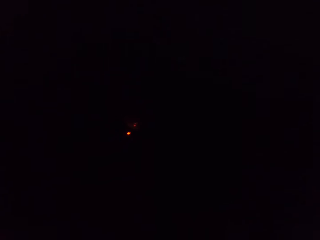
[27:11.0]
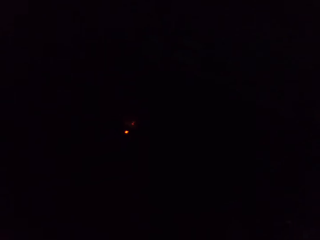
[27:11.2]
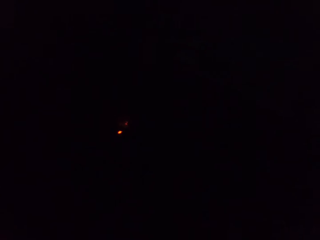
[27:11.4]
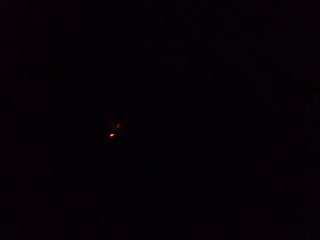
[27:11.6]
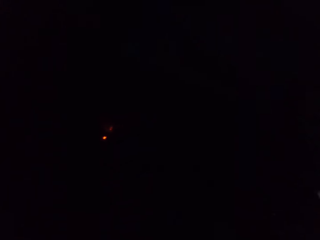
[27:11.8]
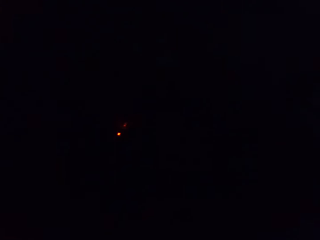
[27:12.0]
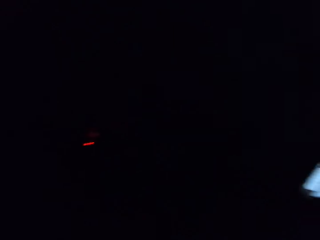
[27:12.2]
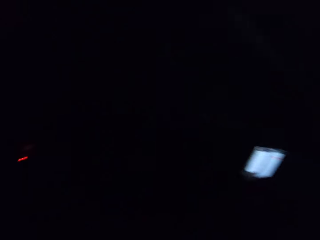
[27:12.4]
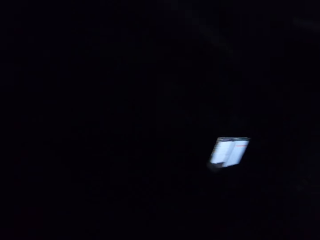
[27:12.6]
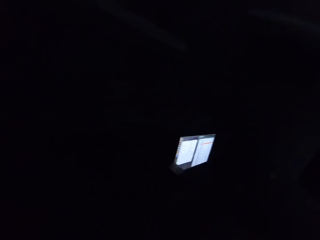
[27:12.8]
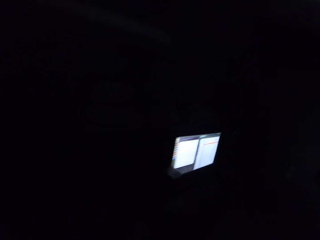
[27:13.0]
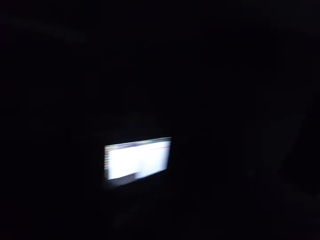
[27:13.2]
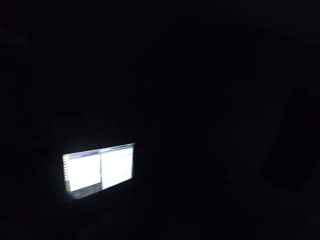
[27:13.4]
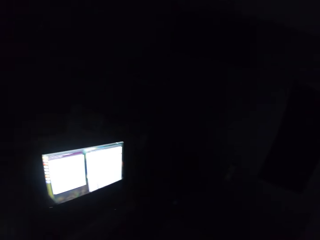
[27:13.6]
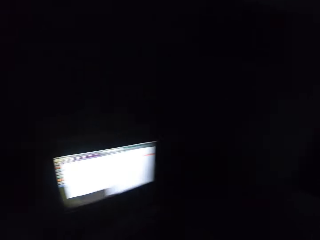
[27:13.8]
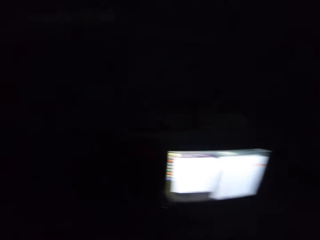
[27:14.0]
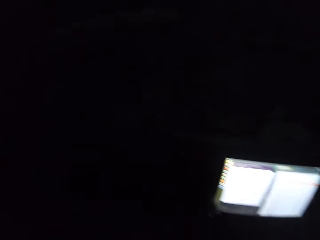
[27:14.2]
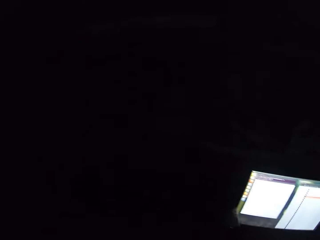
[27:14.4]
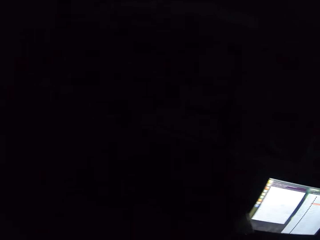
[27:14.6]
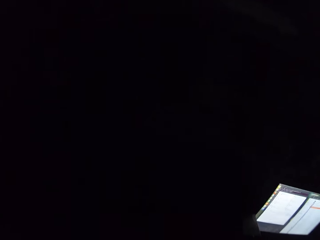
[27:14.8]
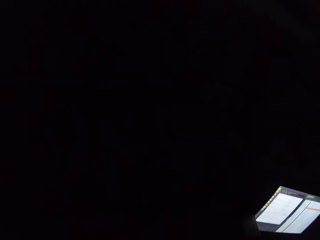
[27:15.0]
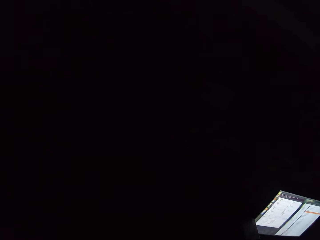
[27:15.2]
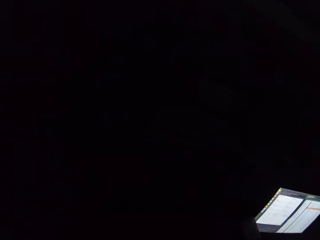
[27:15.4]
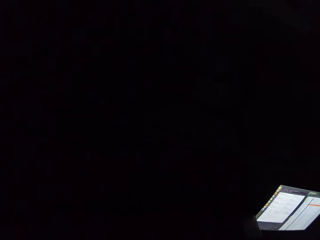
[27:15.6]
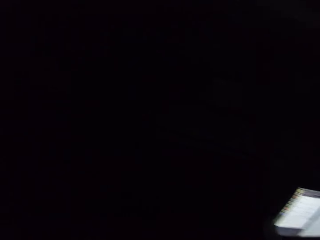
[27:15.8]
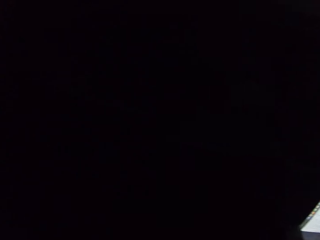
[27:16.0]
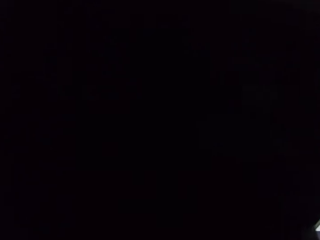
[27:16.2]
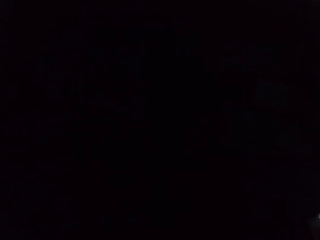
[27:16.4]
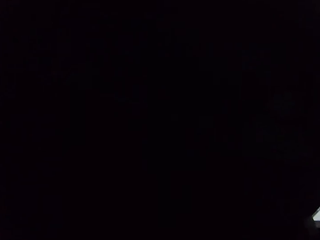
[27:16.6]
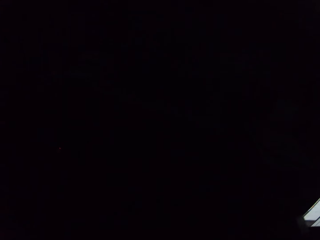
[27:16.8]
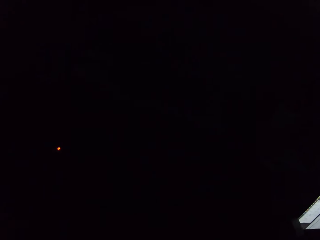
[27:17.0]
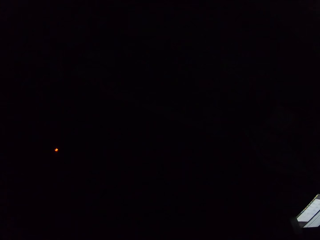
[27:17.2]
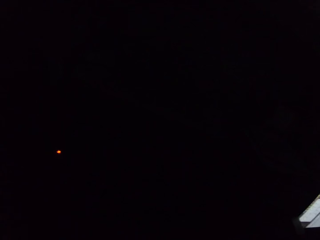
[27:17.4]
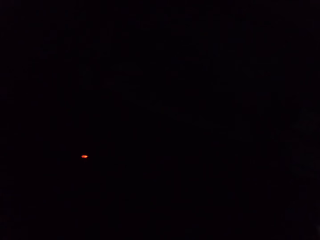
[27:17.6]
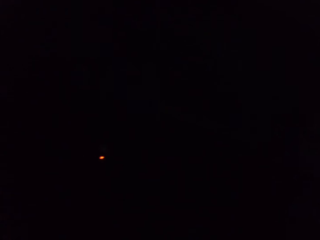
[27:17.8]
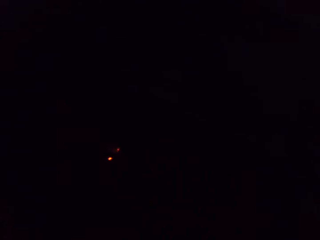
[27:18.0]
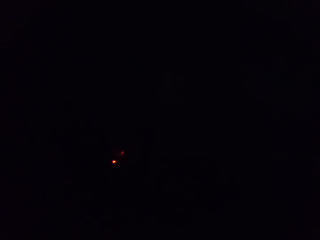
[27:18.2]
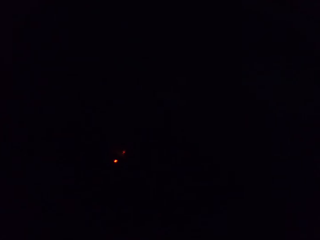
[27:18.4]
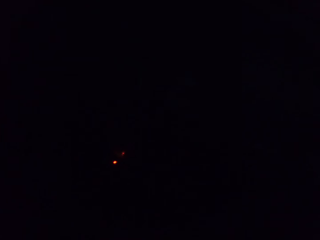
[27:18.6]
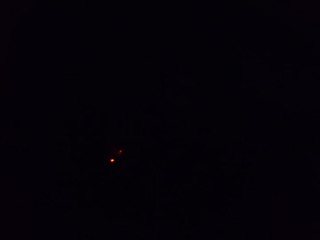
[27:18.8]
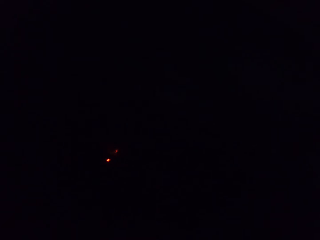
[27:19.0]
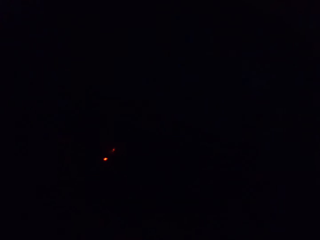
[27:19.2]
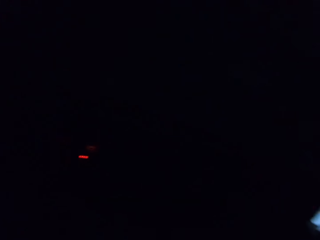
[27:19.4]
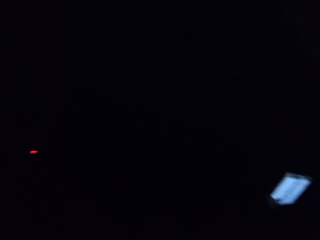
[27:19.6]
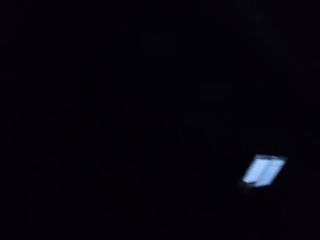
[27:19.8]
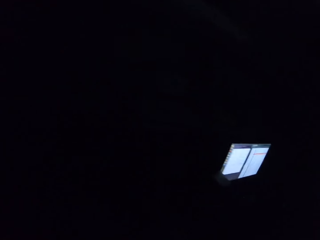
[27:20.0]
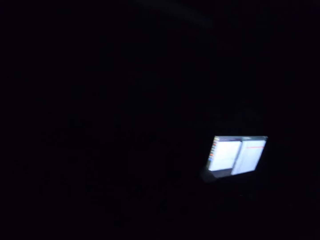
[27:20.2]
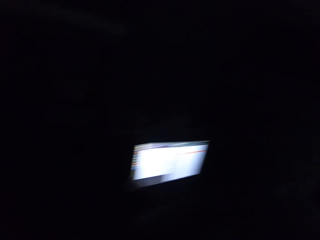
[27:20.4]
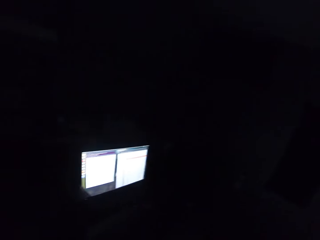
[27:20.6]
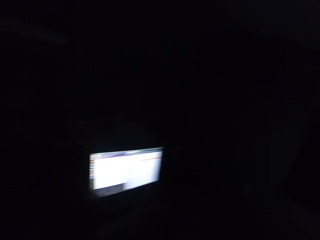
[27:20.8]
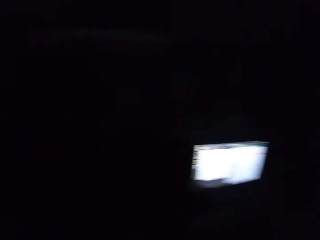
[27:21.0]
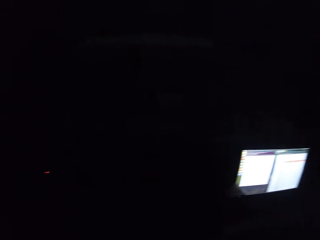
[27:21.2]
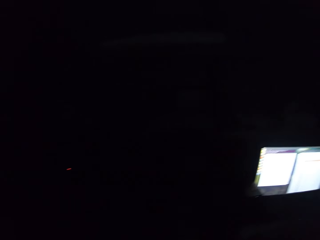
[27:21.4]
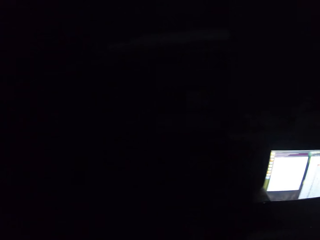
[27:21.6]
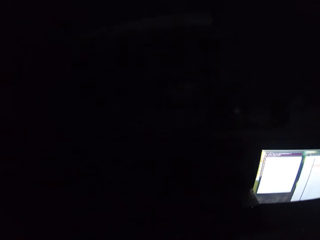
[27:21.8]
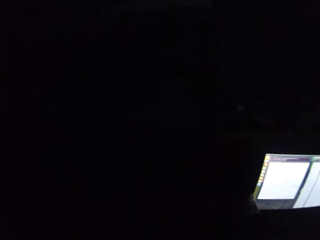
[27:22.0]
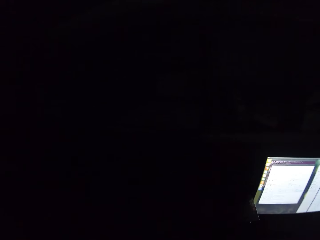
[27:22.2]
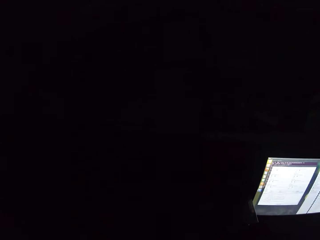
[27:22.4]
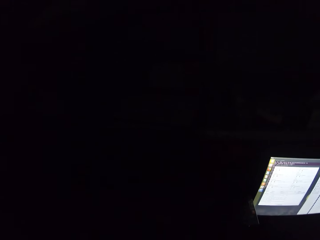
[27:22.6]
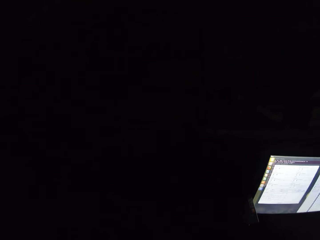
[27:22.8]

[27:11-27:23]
The camera wearer looks around the room.

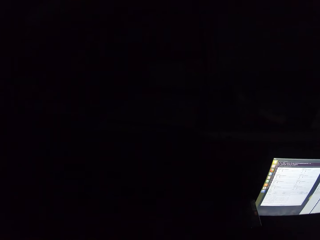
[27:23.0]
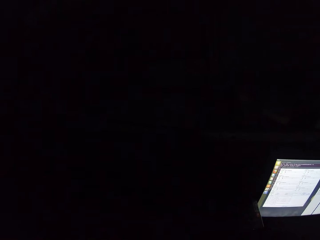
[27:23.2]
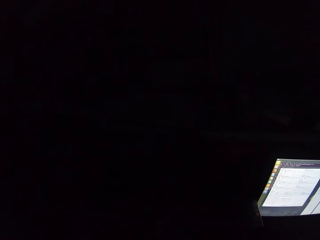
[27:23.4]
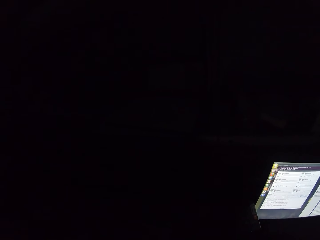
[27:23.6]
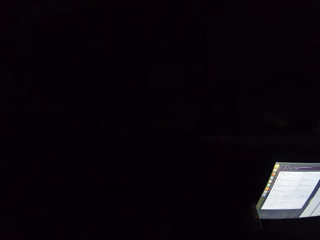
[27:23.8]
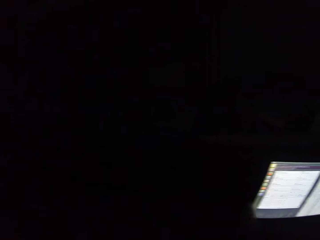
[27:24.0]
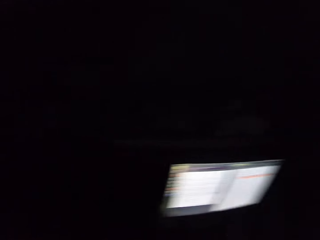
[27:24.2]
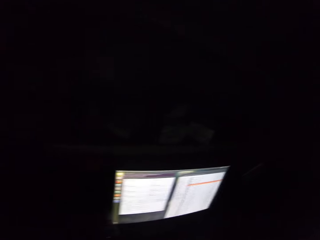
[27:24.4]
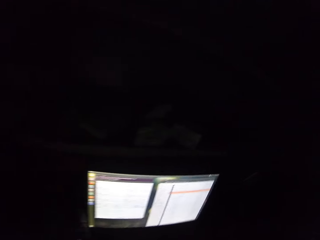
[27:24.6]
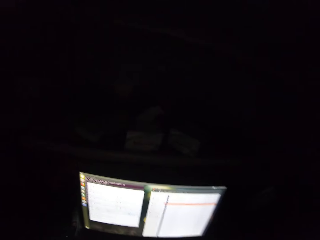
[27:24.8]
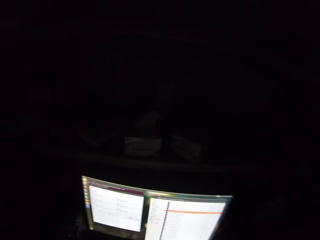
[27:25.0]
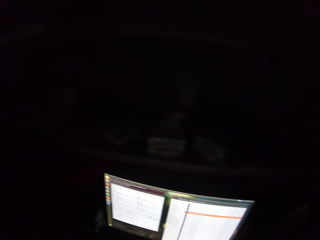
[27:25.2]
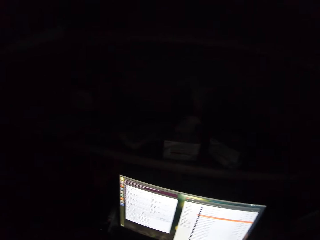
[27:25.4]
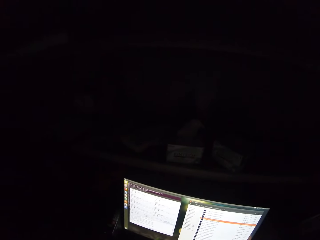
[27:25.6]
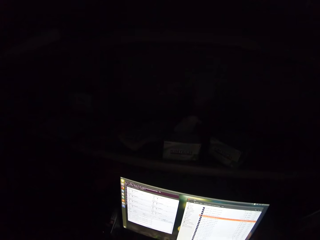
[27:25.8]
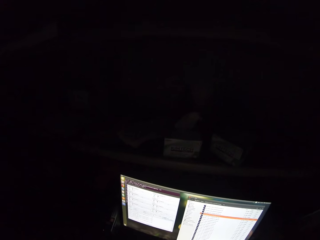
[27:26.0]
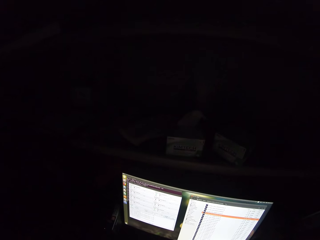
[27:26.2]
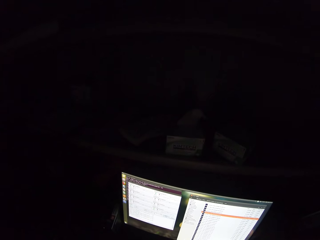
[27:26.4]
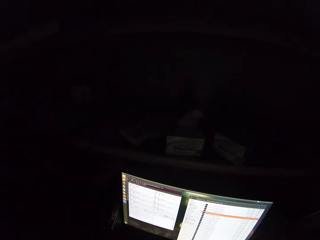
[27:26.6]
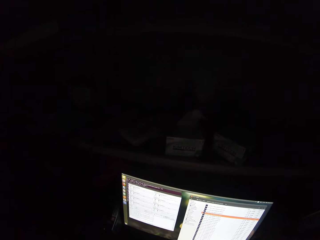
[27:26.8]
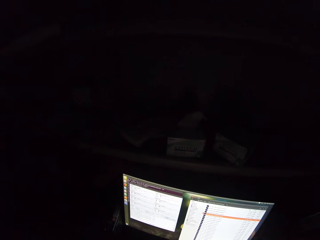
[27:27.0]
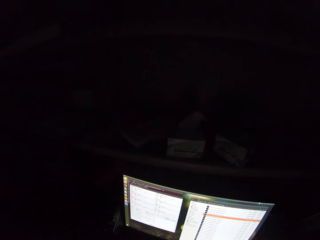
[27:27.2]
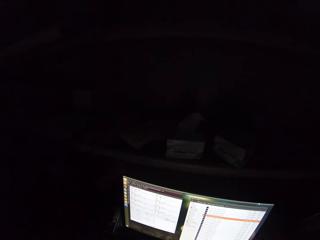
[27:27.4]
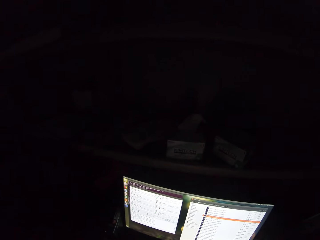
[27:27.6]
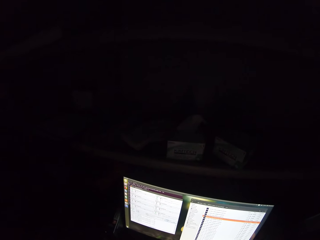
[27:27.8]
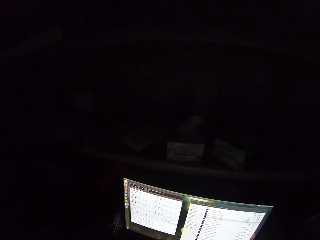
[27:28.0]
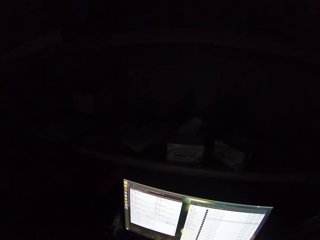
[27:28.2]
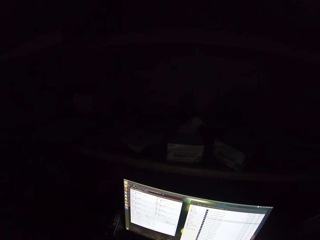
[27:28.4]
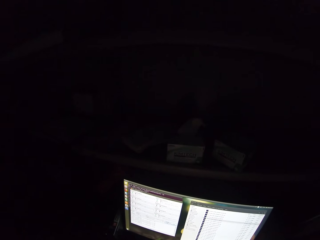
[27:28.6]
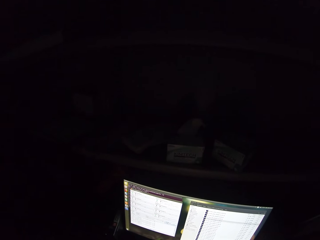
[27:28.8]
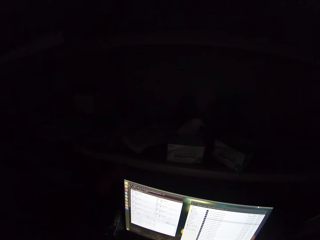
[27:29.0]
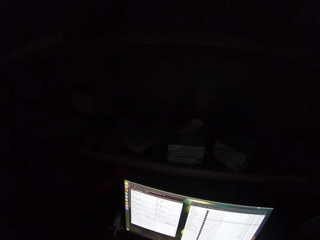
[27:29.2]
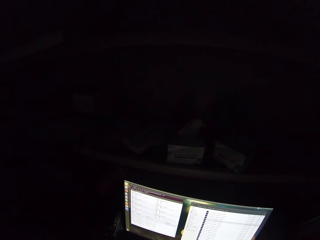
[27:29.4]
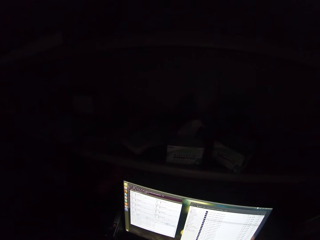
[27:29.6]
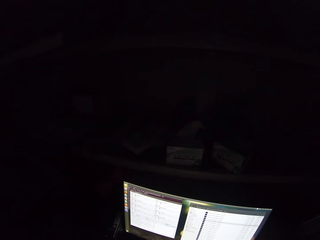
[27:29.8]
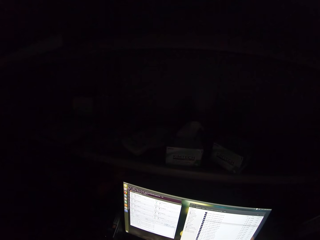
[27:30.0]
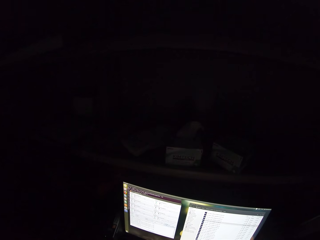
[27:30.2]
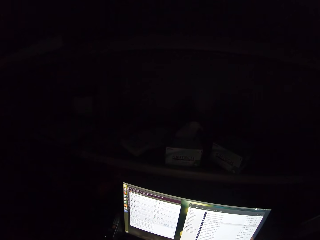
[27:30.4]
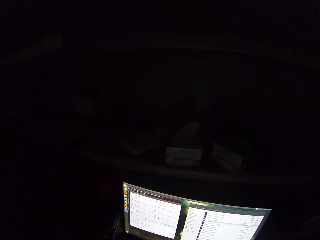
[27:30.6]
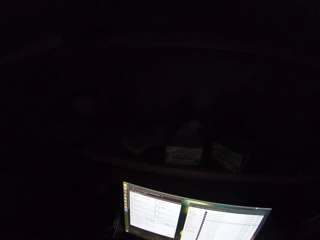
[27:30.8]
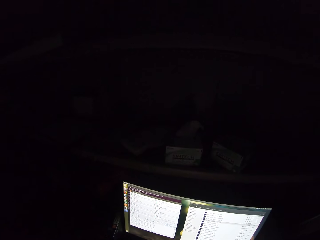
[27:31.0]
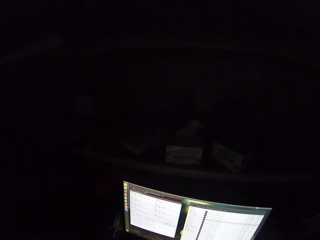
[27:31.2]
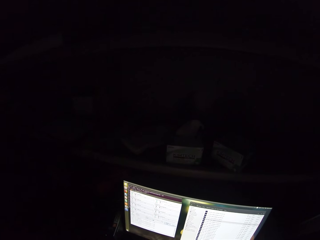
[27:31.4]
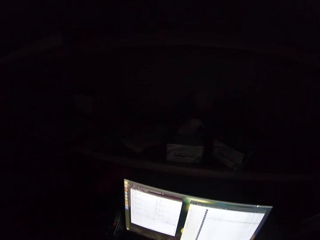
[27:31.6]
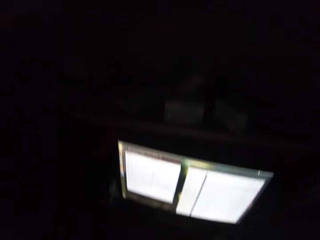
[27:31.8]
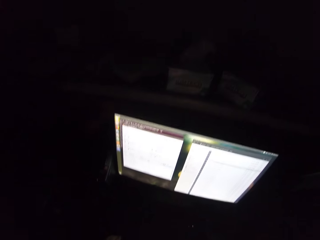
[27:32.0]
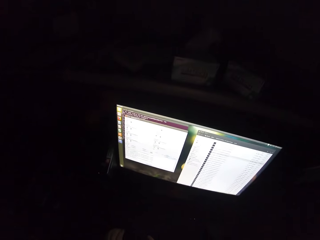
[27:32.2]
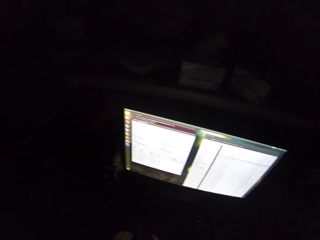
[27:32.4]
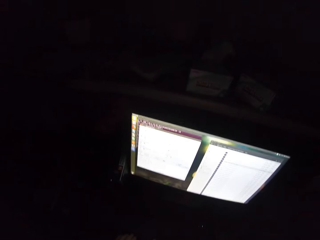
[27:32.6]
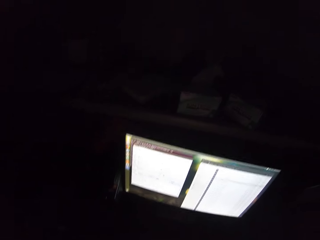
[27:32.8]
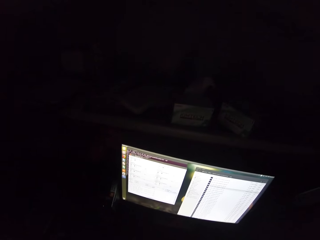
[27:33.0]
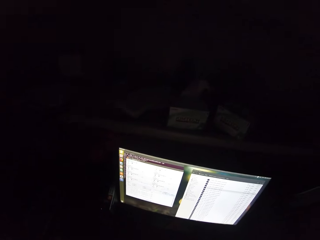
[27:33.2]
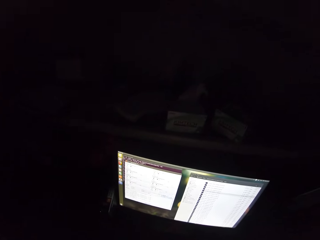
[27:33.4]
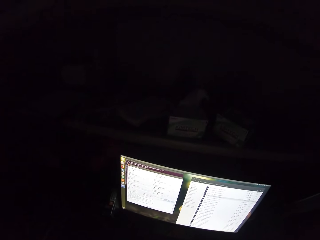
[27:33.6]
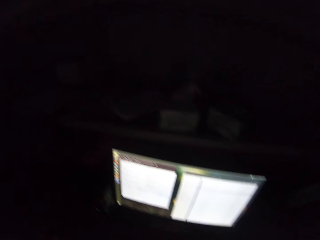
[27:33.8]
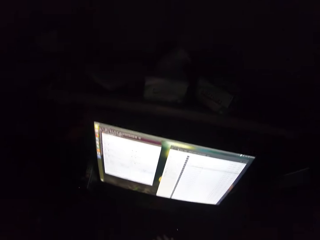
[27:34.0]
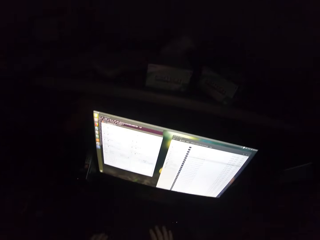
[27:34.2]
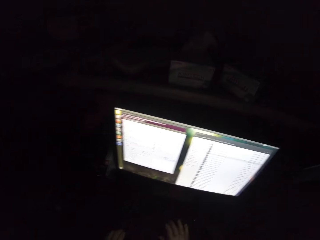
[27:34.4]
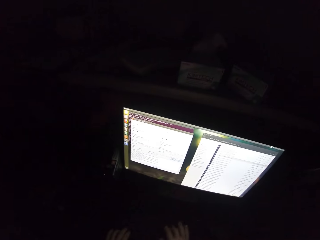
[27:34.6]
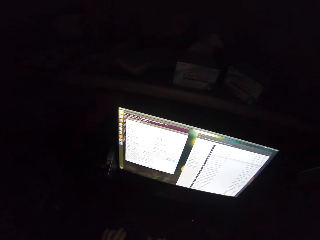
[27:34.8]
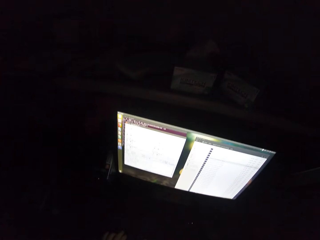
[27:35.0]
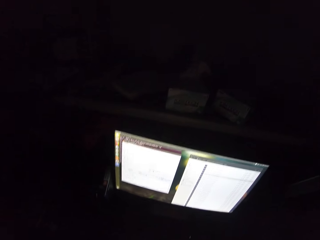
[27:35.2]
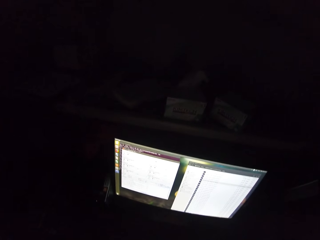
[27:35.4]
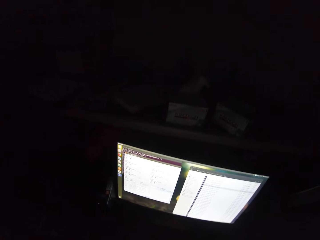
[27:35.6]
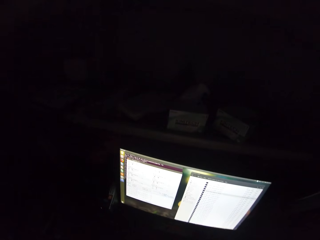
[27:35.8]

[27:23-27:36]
The camera wearer stares at a screen. They type on the computer keyboard.
